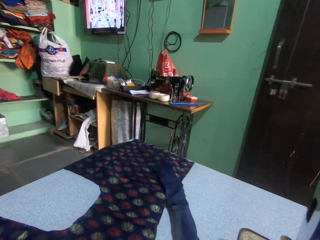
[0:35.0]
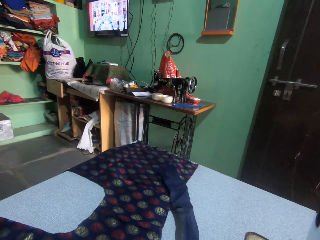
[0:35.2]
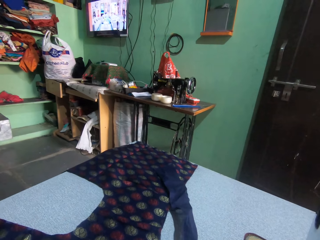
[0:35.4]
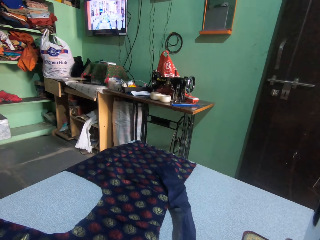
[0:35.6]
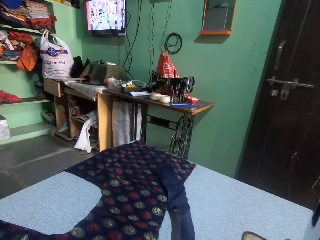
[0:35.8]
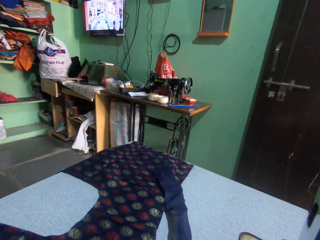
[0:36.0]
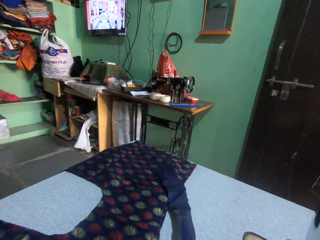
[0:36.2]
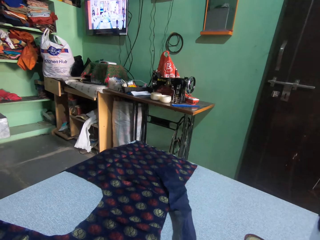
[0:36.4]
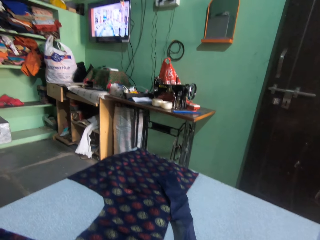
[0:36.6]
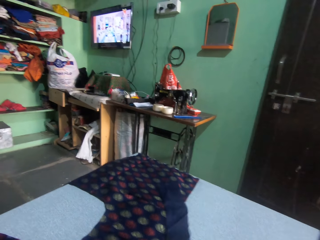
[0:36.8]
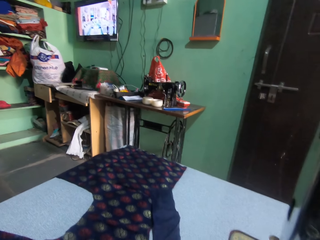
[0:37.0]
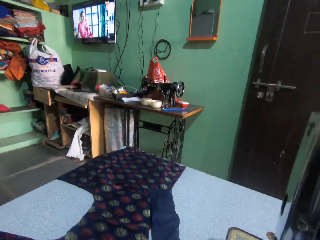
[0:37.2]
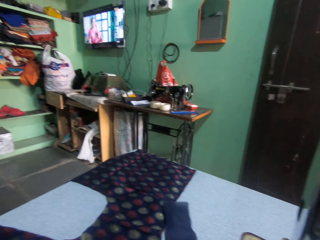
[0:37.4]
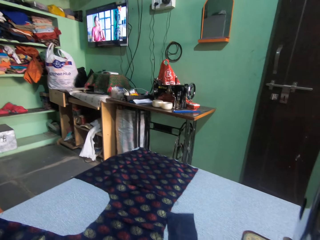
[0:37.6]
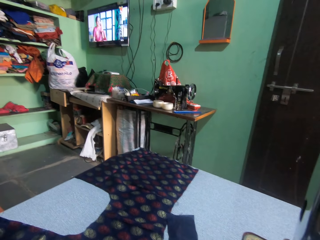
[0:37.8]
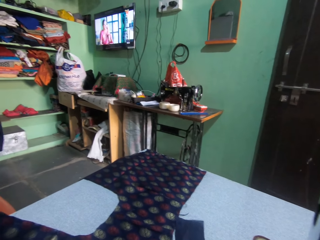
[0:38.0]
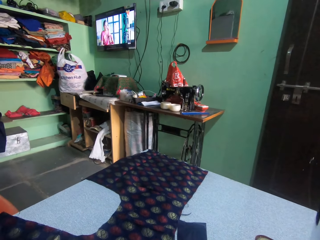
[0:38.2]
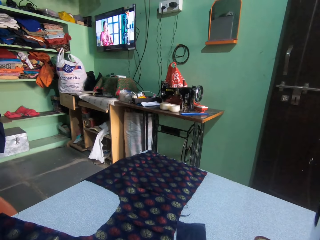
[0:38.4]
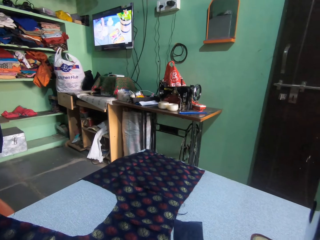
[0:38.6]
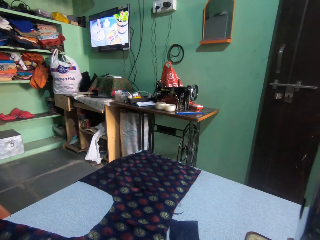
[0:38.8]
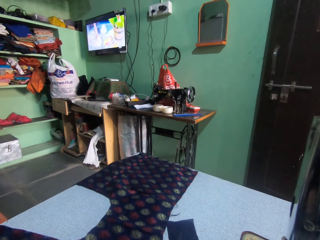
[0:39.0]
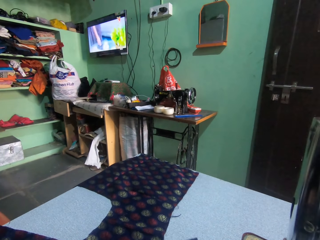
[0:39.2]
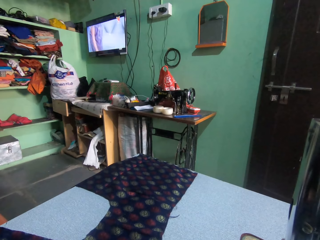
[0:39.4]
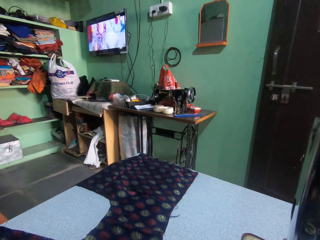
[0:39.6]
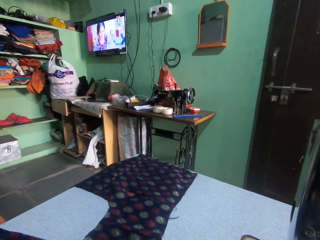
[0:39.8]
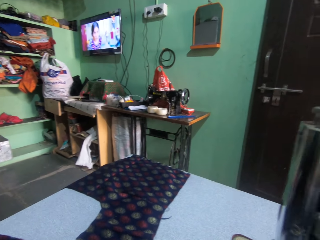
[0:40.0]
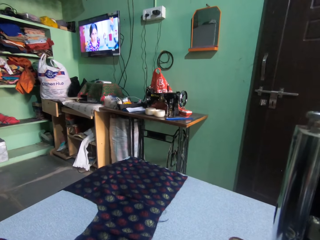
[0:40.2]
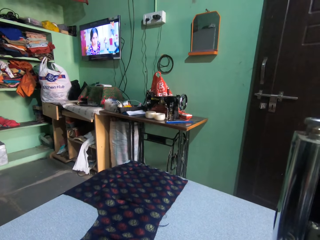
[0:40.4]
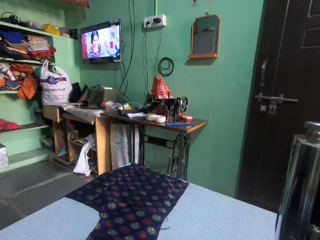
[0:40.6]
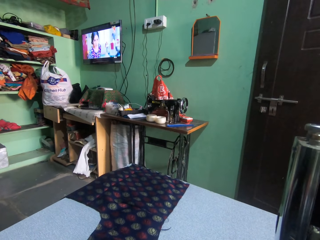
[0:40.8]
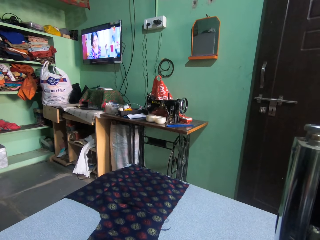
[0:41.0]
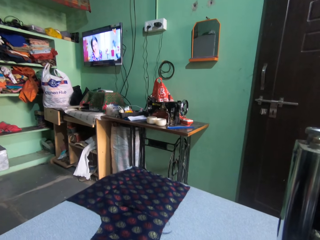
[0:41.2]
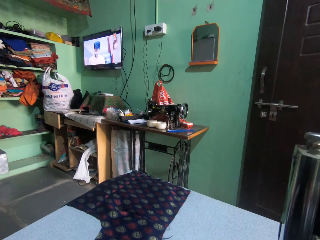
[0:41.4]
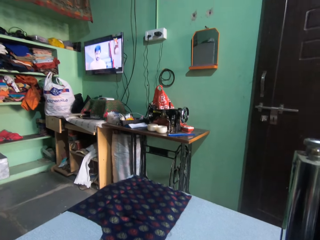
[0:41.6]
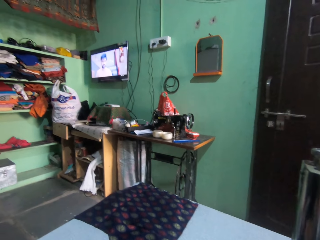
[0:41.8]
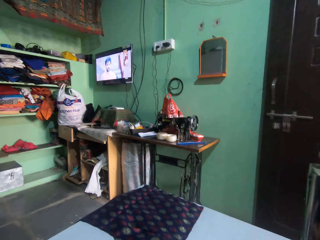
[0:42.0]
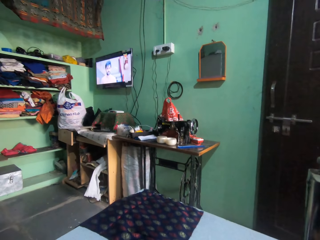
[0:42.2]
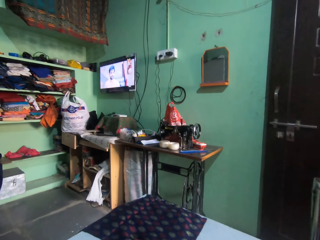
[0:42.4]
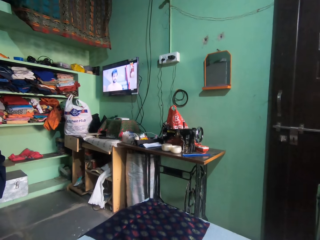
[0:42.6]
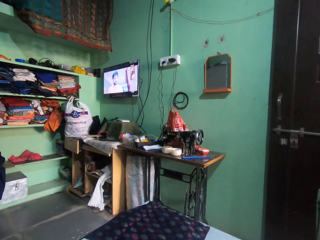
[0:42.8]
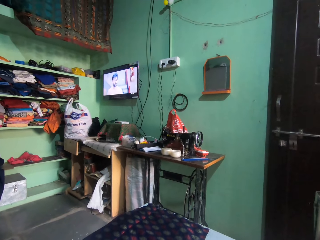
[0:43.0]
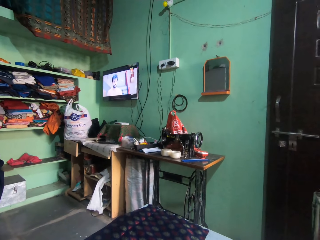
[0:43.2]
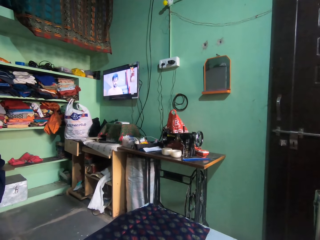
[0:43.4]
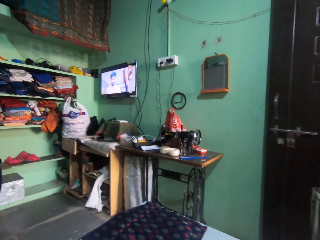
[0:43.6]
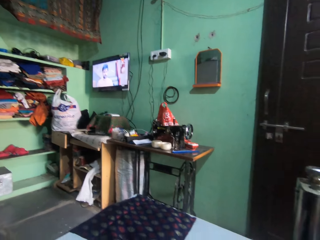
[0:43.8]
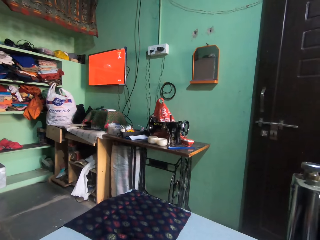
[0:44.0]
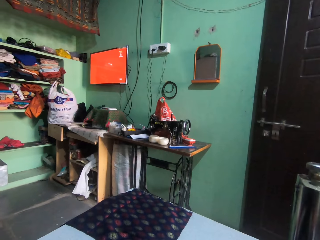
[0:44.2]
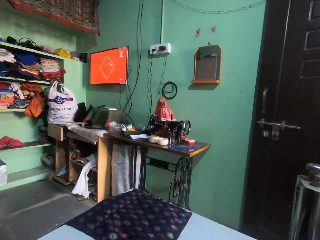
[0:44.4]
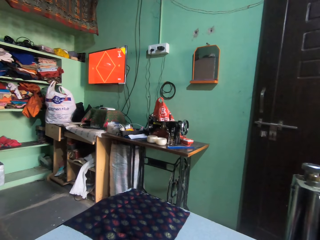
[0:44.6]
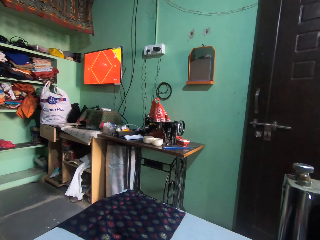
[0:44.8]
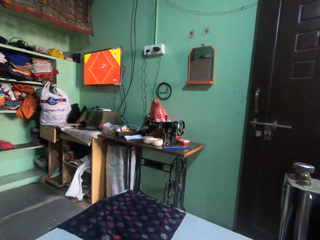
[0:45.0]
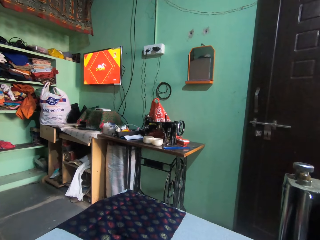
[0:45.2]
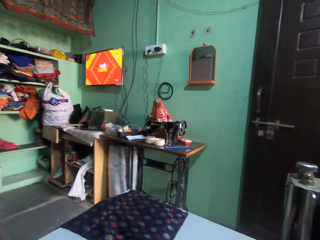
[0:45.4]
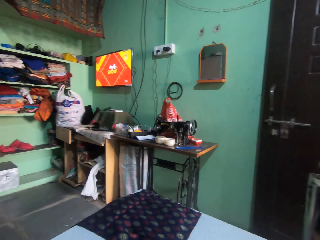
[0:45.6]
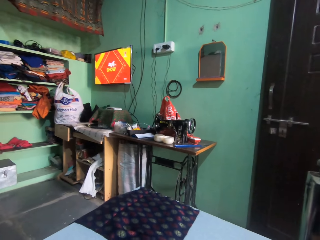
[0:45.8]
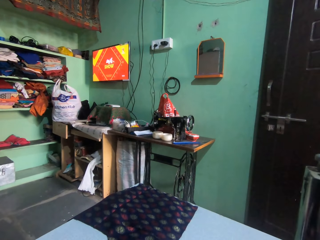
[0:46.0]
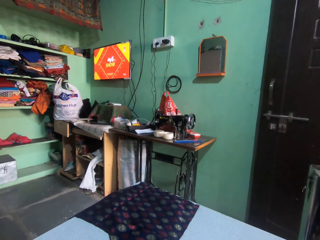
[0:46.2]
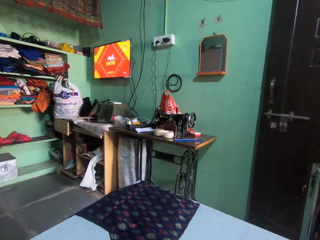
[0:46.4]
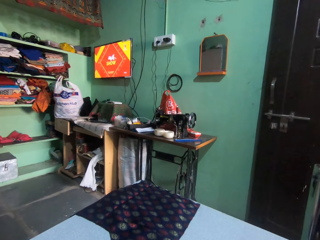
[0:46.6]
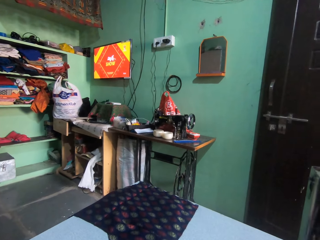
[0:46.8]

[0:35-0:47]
The camera wearer looks around. They look around in the room. They watch a television in the room.

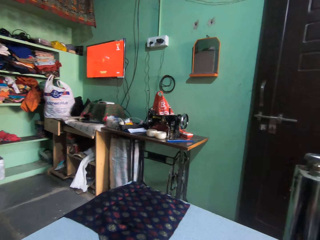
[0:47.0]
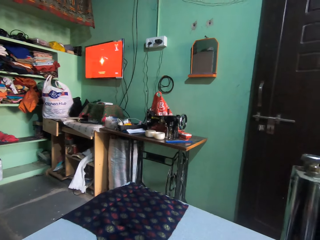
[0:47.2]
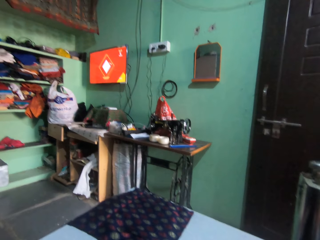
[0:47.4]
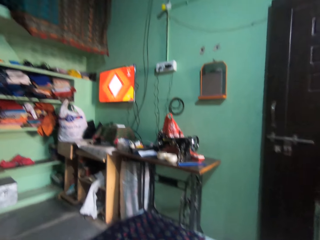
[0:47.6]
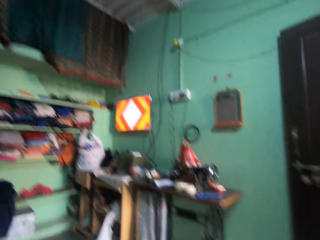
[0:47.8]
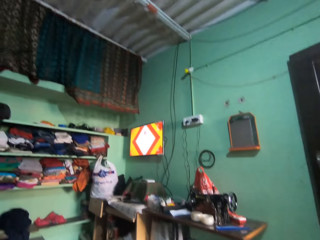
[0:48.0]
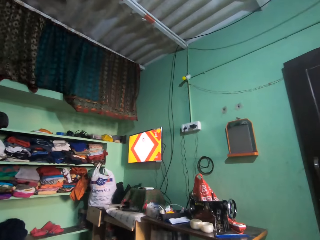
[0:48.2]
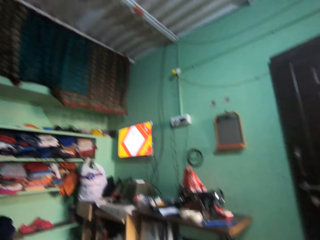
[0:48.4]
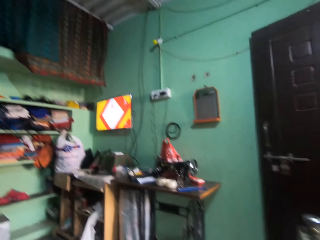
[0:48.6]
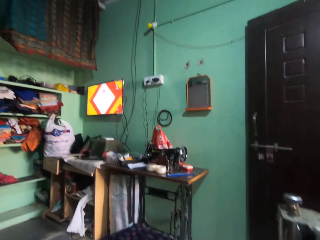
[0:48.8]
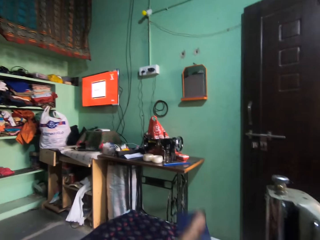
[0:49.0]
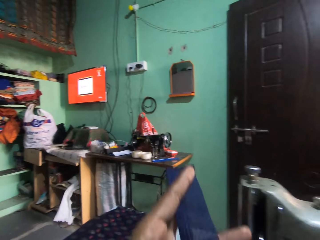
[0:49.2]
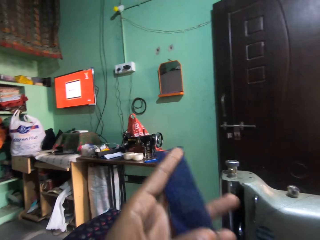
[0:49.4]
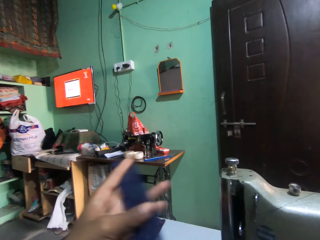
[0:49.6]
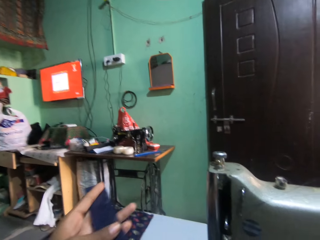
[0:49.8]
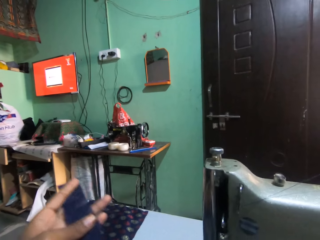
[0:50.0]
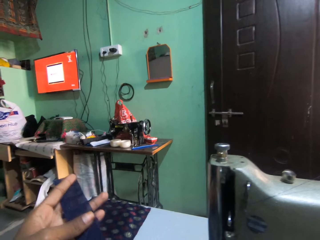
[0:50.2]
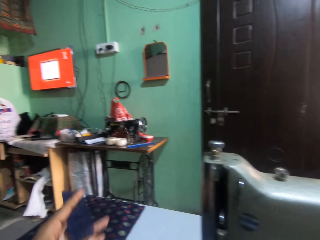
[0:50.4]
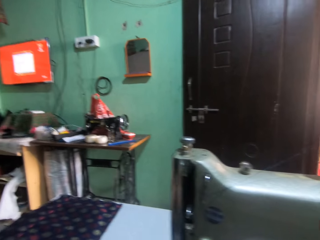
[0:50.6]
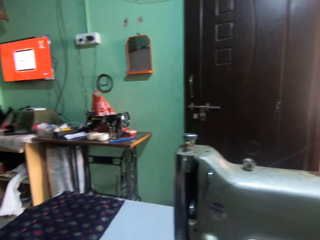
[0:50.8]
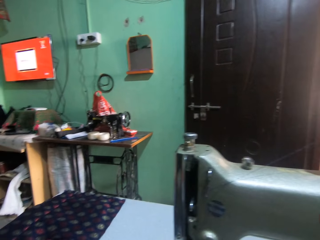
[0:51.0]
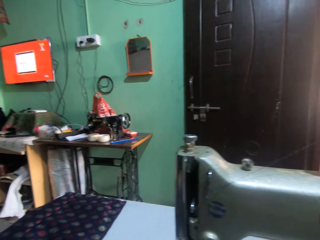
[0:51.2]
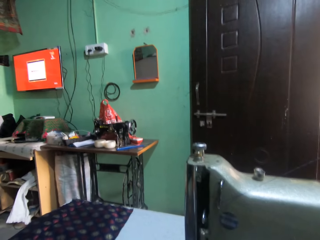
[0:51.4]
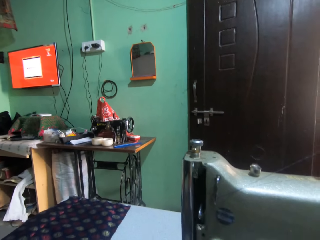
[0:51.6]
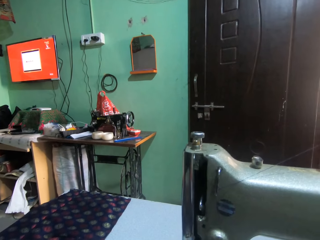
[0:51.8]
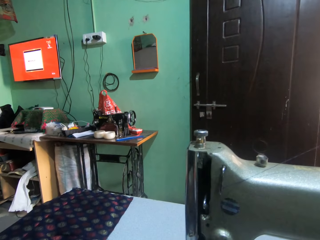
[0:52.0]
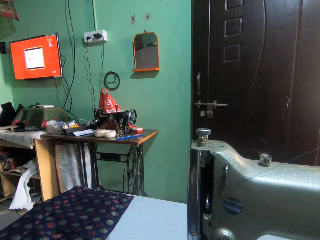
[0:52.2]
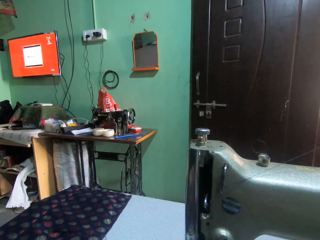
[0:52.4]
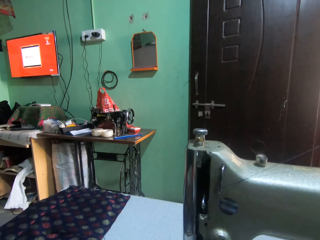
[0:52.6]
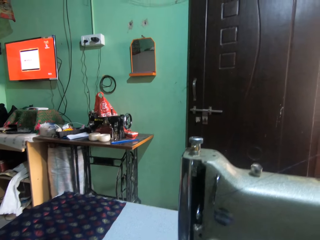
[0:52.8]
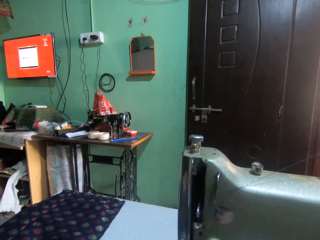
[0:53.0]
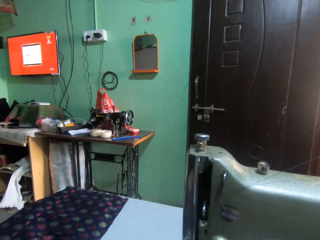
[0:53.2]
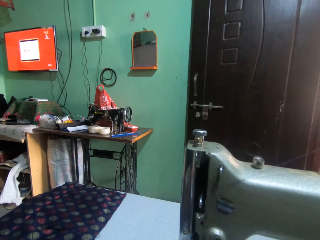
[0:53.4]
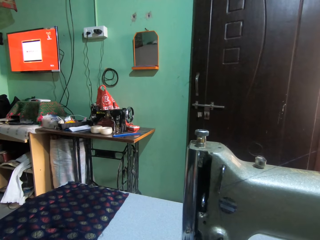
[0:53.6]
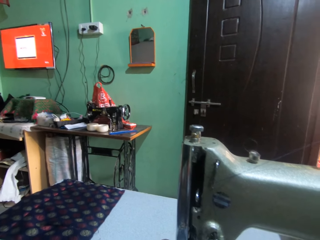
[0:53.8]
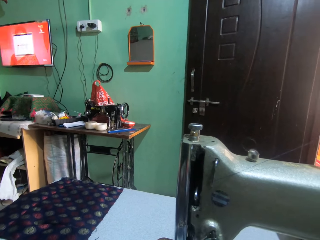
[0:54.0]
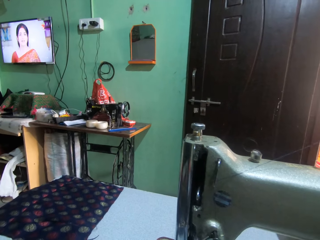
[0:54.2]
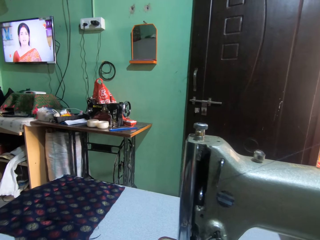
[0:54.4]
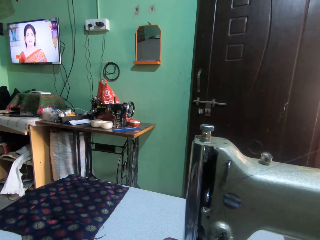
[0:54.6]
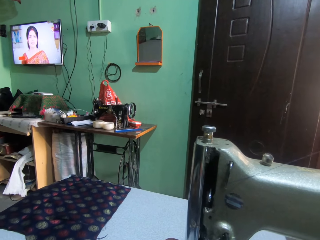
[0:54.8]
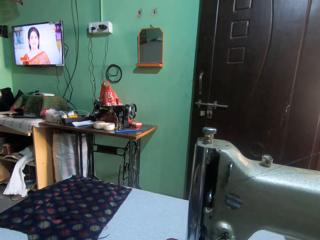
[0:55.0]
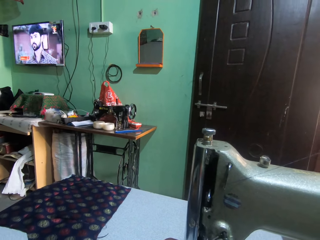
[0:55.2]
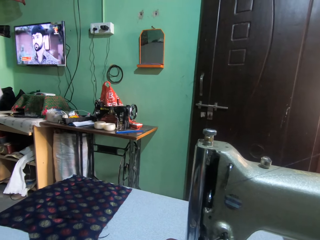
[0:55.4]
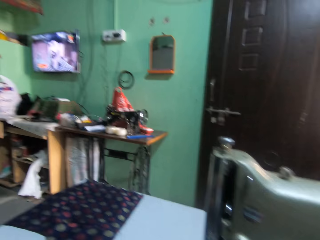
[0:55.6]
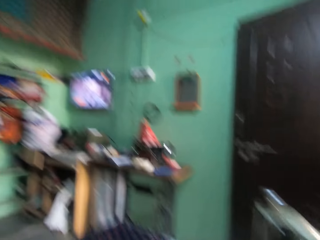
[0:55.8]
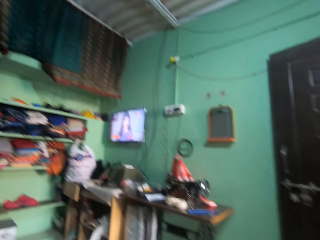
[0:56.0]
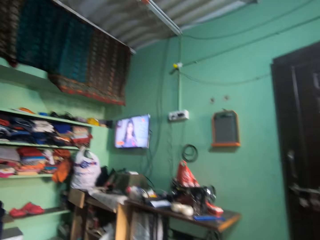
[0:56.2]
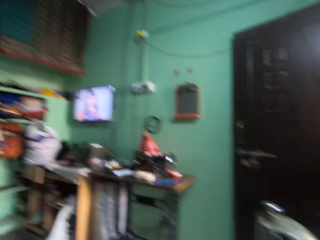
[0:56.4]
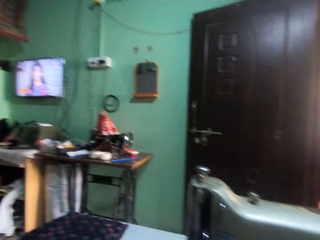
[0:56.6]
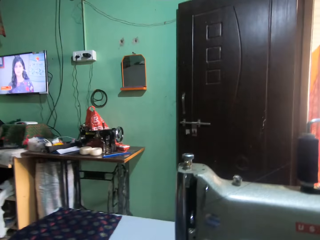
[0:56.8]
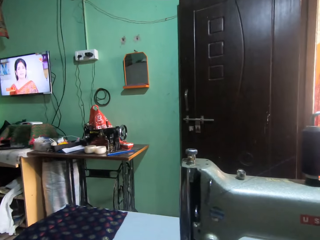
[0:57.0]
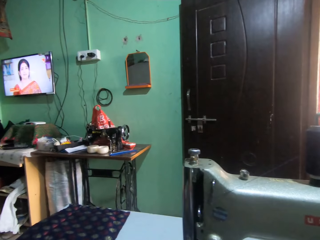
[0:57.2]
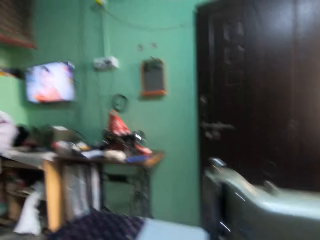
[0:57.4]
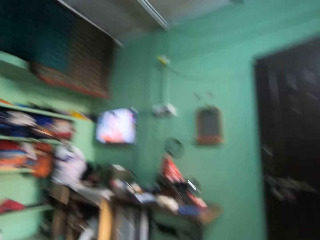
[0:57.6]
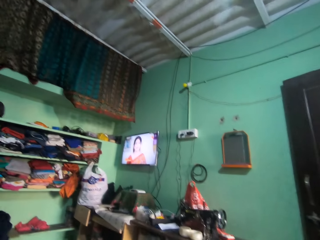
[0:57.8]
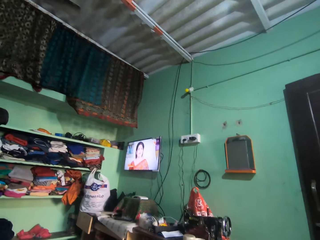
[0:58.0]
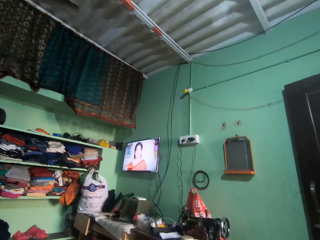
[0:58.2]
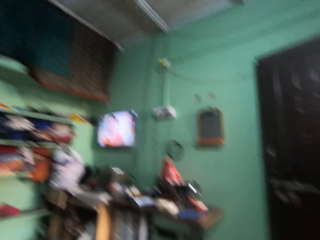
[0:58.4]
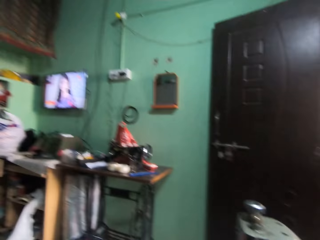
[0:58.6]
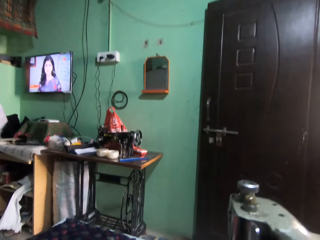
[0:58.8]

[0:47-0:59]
The camera wearer holds a piece of cloth with the left hand. They look around in the room.
